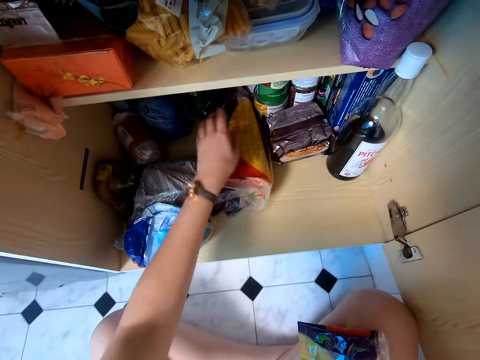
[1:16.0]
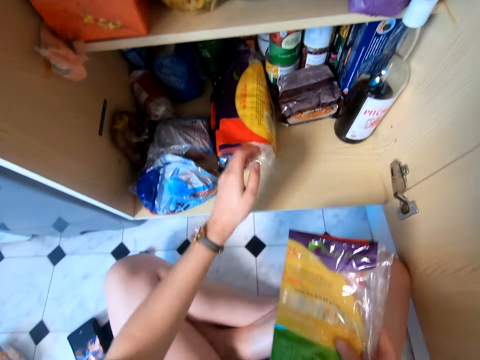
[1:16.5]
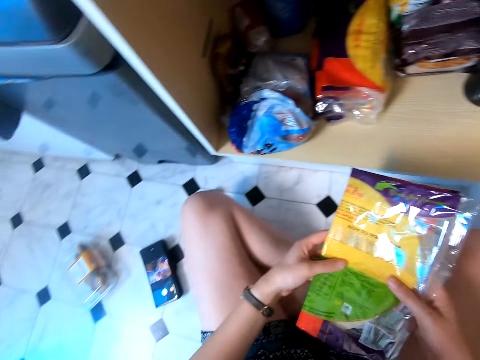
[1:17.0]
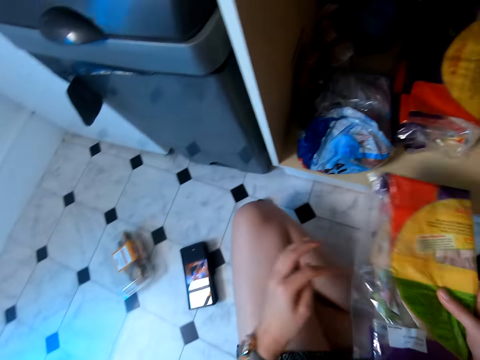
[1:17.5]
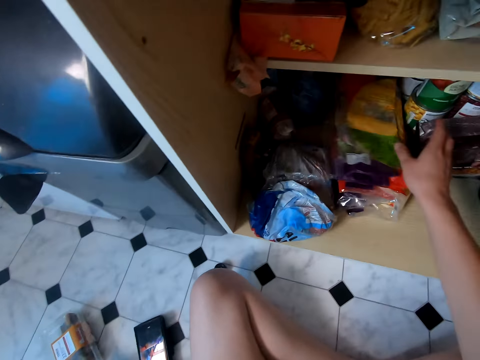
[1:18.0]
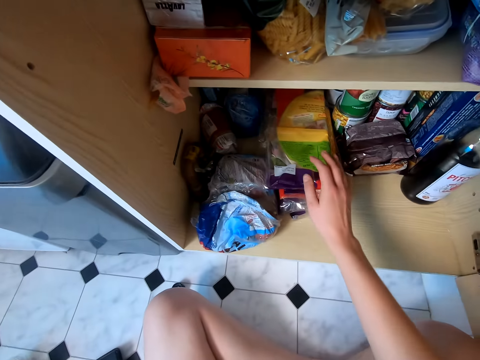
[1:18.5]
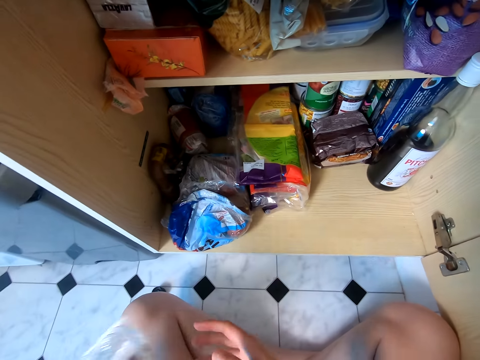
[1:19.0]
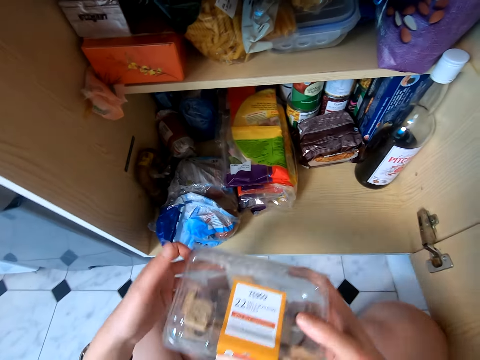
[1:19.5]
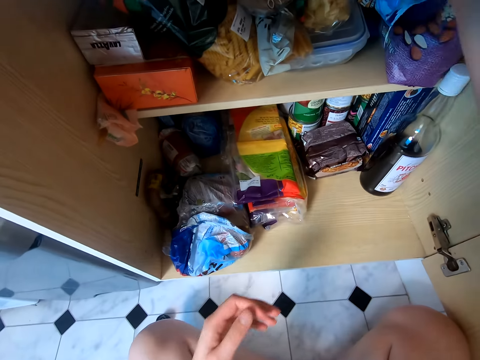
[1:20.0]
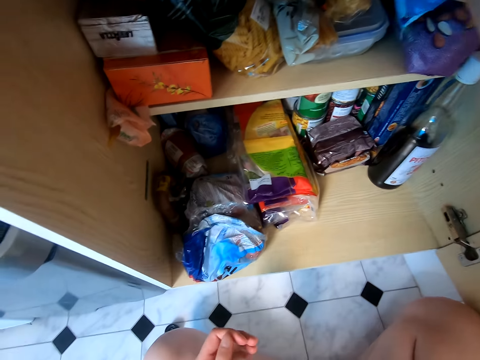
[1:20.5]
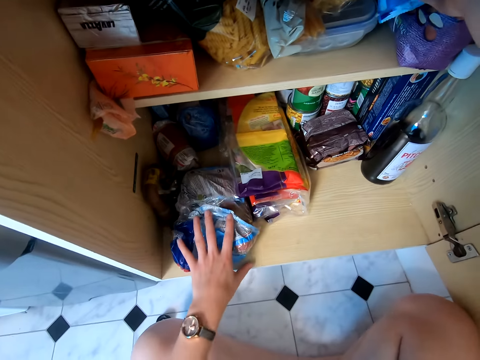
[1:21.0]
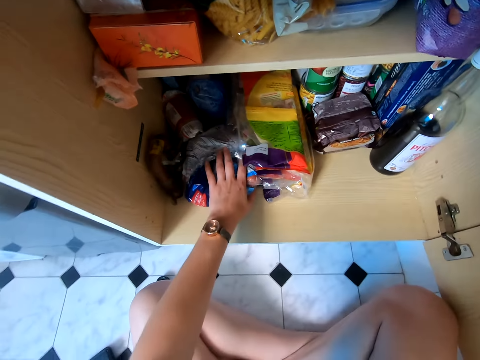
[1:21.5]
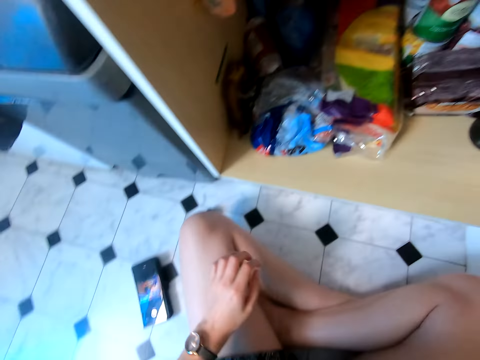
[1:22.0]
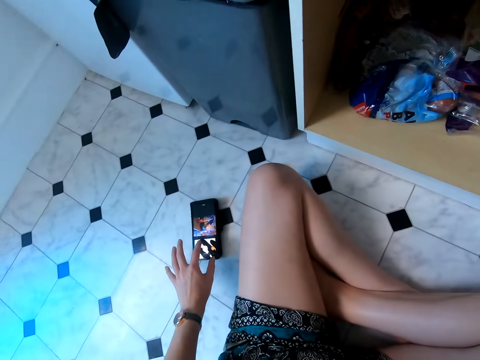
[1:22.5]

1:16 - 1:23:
The camera wearer puts the sachets in the drawer. They arrange the packages in the shelf. They hold a sachet. They put the sachet in the cupboard. They take a container on the left hand. They put the container in the cupboard. They move the sachets in the cupboard. They tap a phone.
